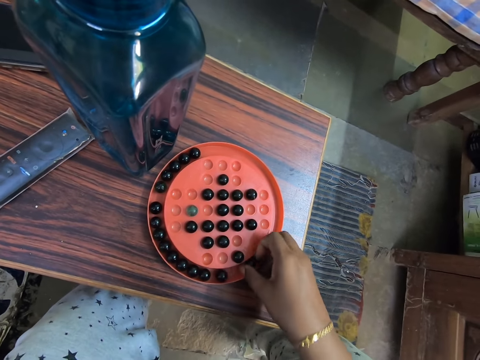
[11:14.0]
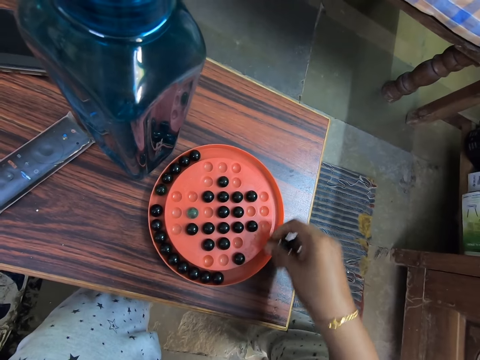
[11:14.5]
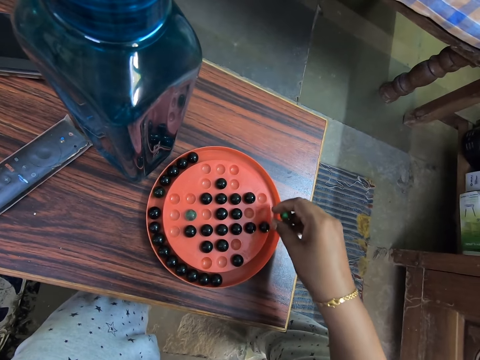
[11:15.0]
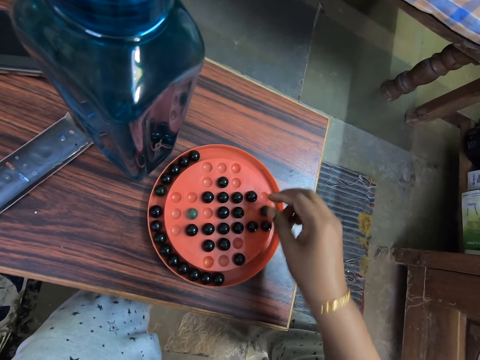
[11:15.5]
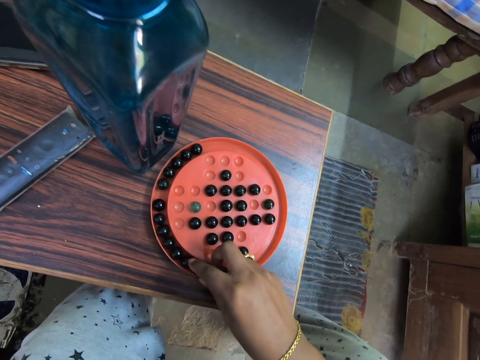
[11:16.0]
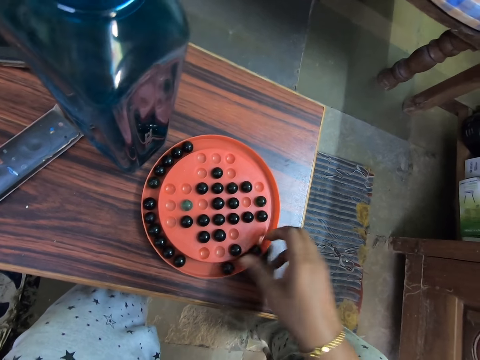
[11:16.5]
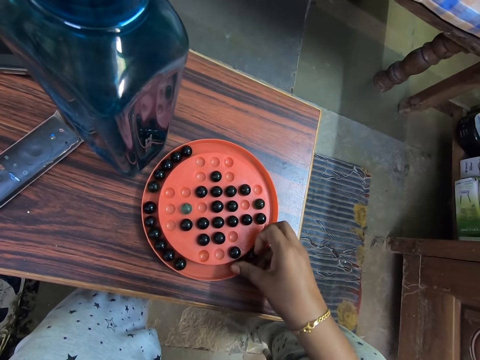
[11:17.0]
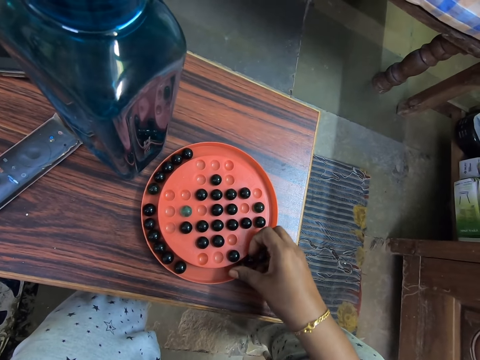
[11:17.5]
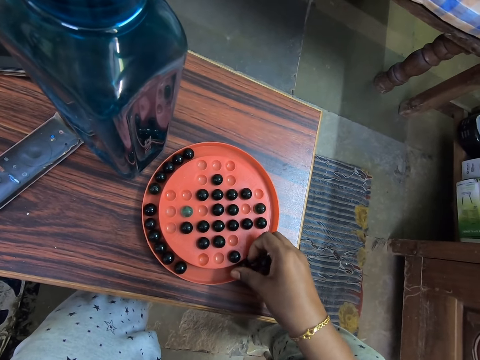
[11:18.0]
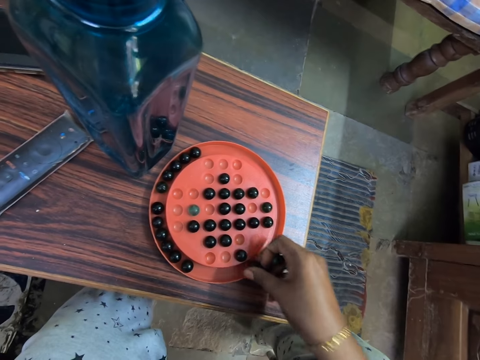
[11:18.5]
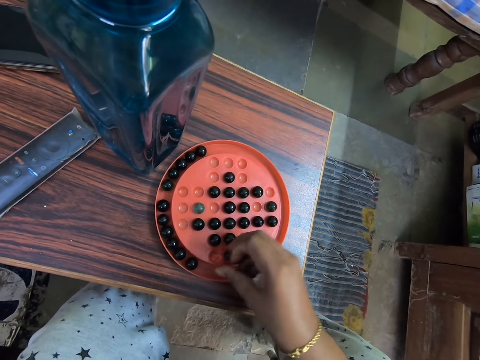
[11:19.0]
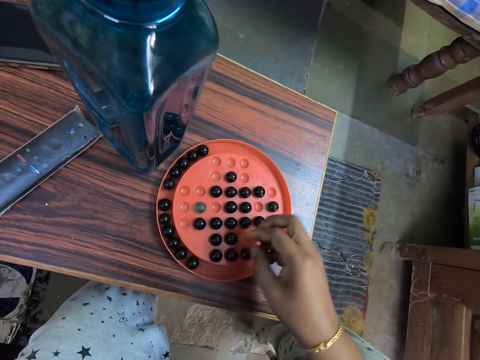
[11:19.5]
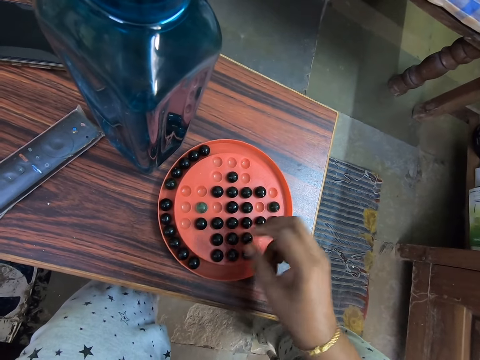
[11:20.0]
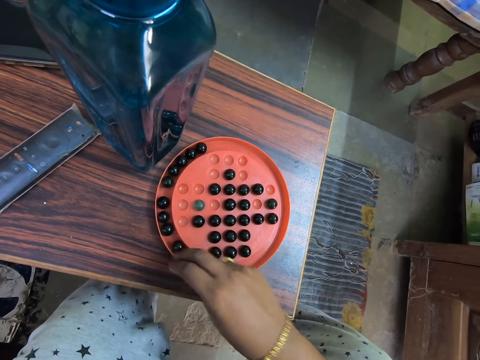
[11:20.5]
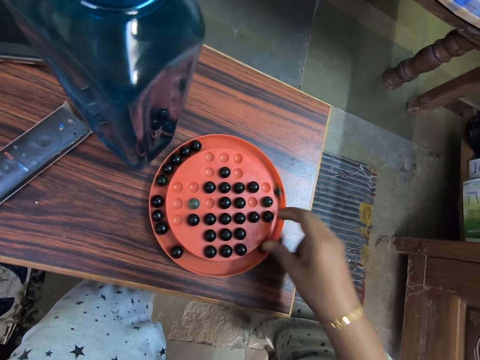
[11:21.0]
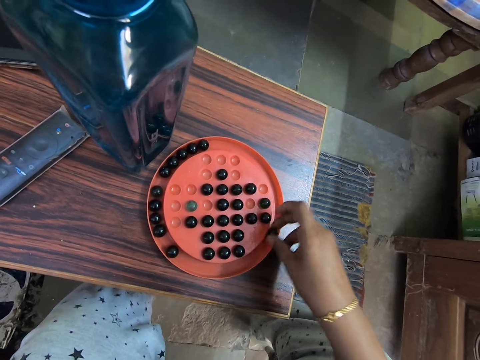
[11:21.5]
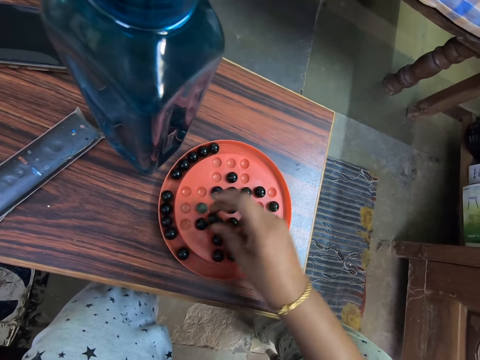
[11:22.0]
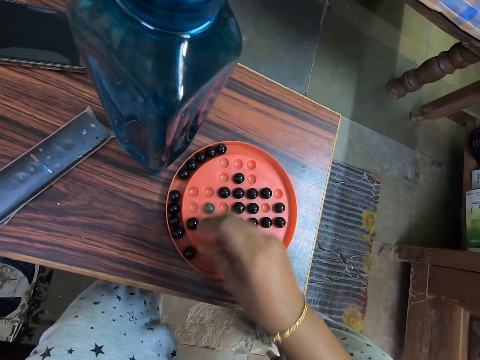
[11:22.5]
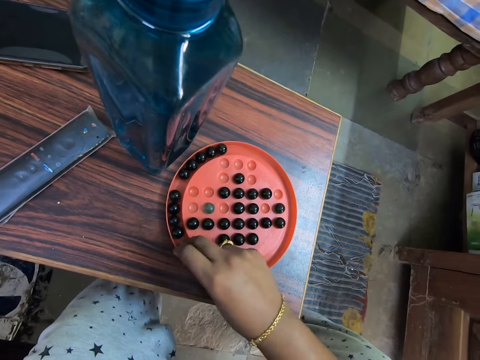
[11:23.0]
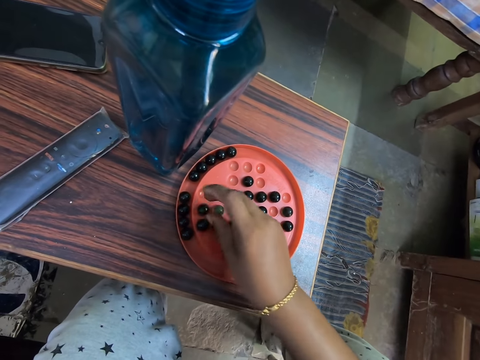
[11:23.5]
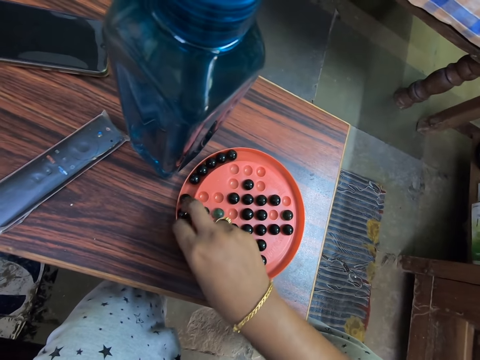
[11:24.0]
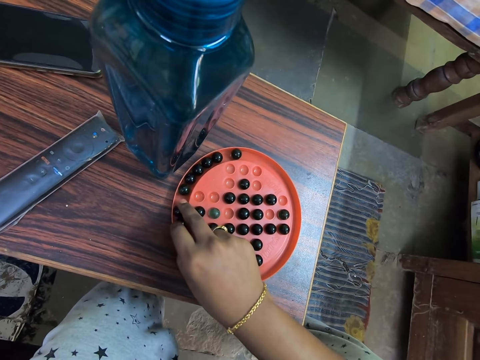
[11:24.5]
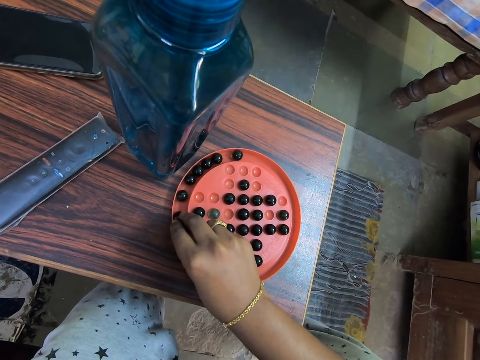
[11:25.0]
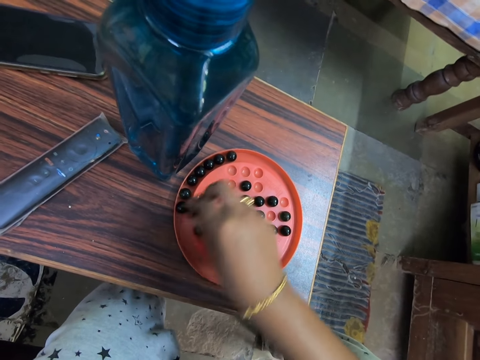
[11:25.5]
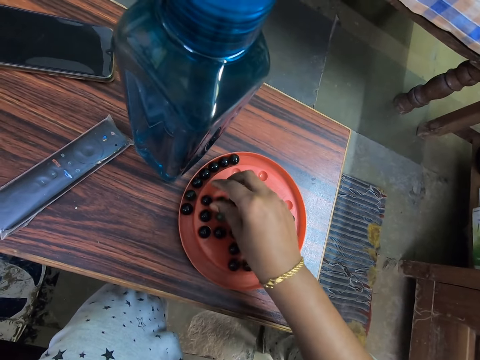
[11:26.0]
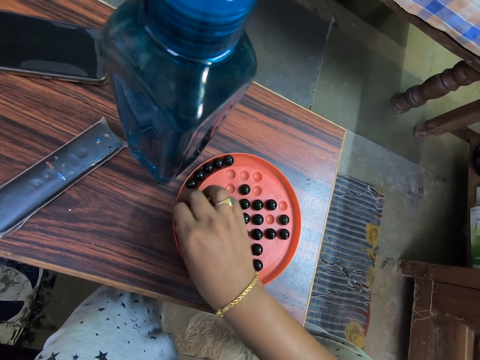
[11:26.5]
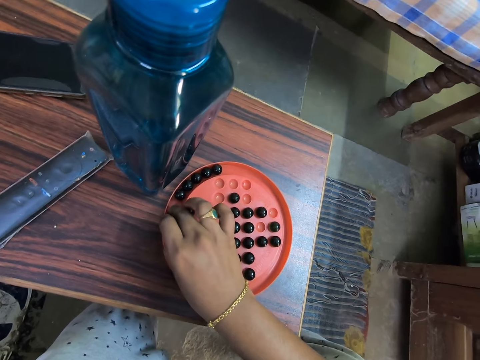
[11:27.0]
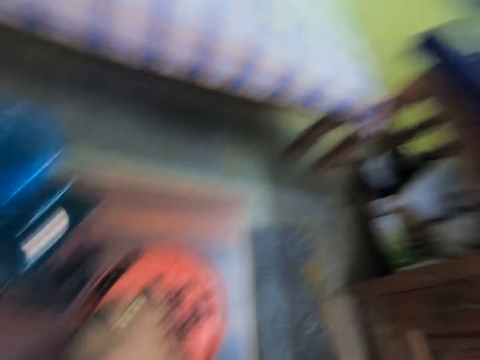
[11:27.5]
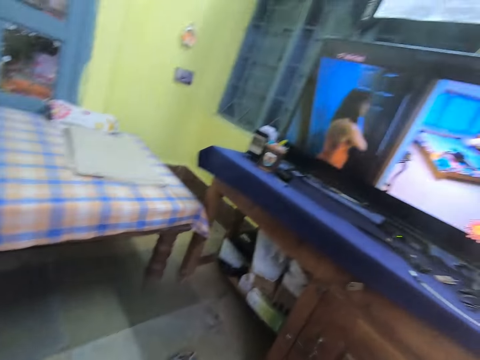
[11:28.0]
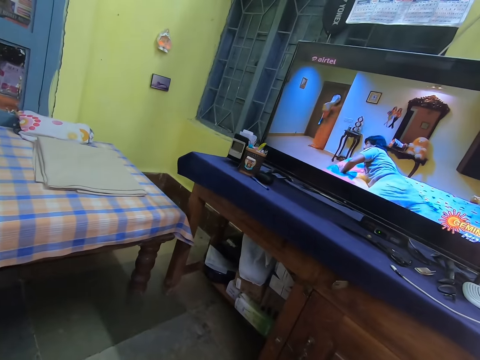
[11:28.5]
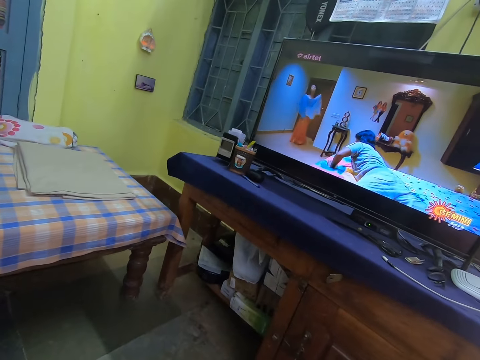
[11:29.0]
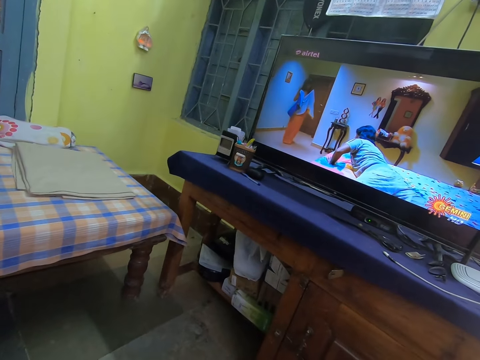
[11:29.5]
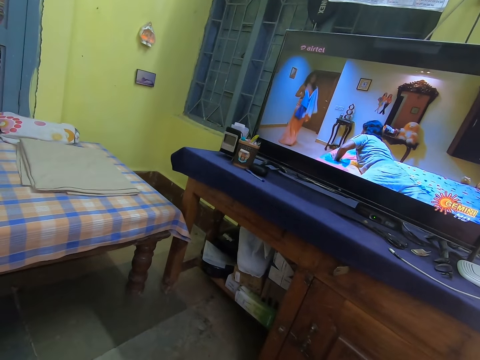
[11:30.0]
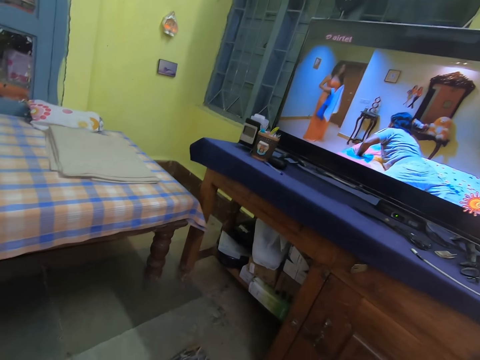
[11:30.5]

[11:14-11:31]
The camera wearer picks the marbles. They place the marble in the hole. They drag the marbles in the tray. They pick the marbles. They place the marble in the hole. They drag the marbles in the tray. They pick the marble. They place the marble in the hole. They pick the marble. They place the marble in the hole. They pick the marbles. They place the marble in the hole. They pick the marbles. They look at the television.

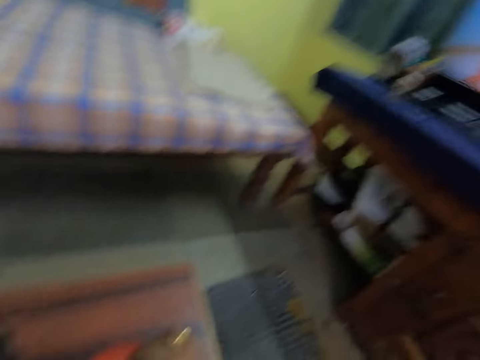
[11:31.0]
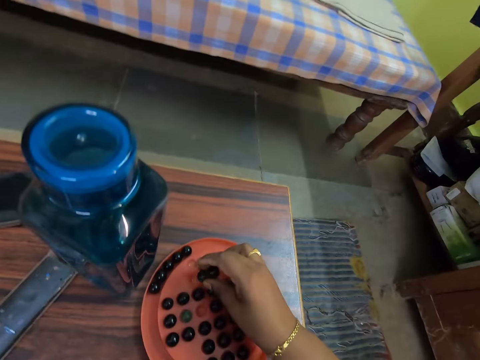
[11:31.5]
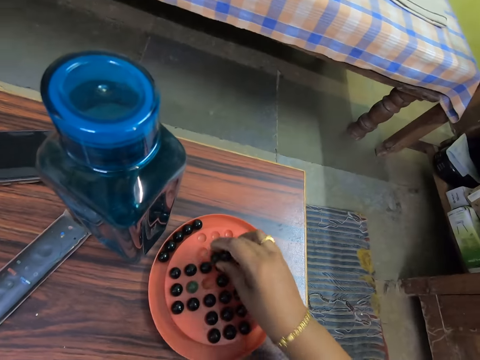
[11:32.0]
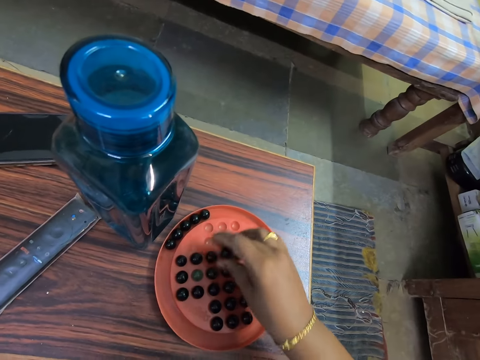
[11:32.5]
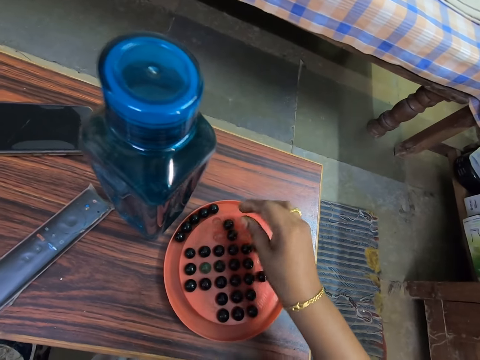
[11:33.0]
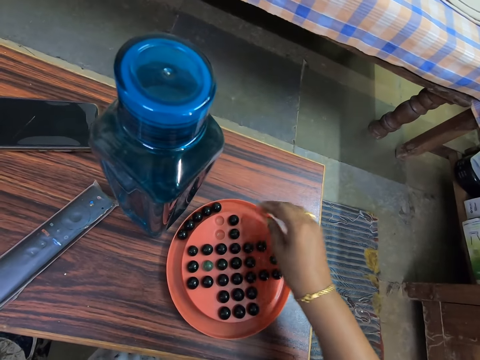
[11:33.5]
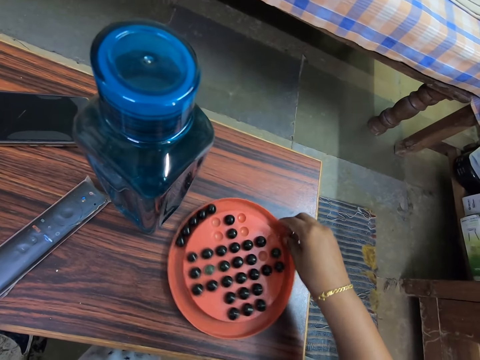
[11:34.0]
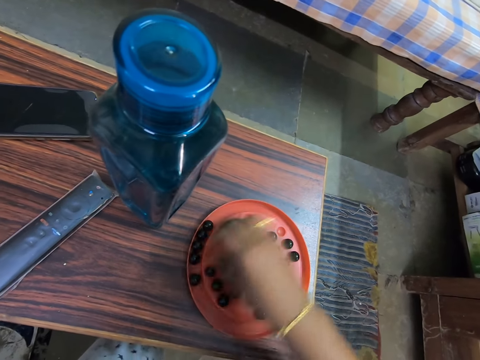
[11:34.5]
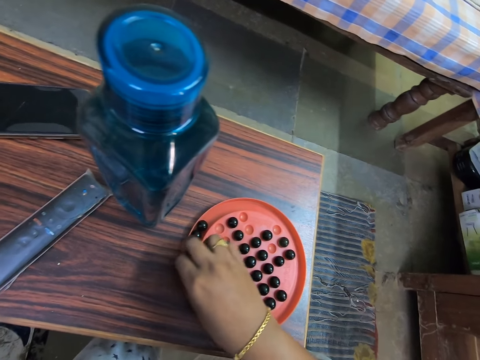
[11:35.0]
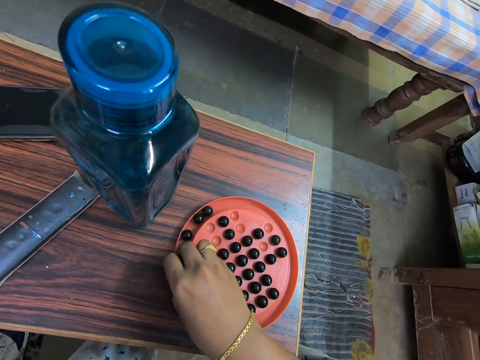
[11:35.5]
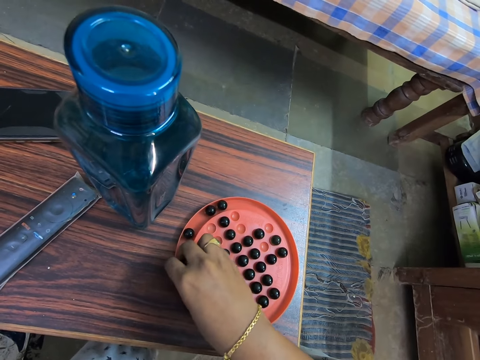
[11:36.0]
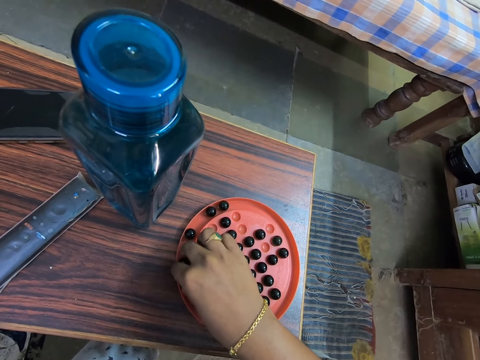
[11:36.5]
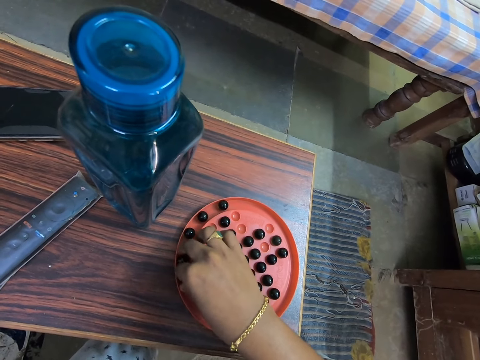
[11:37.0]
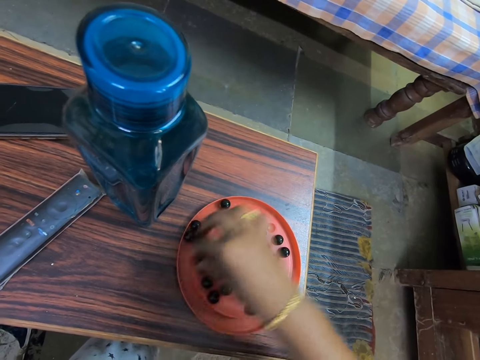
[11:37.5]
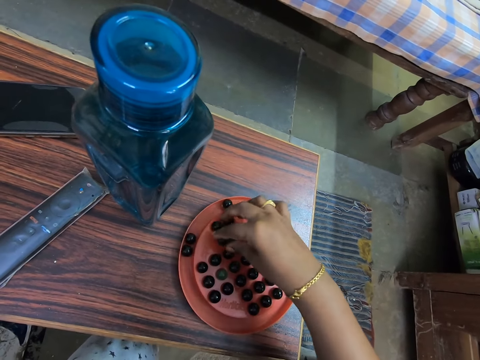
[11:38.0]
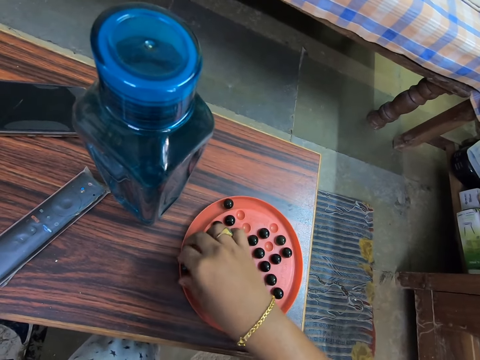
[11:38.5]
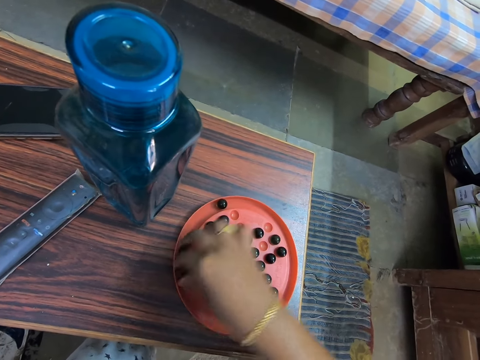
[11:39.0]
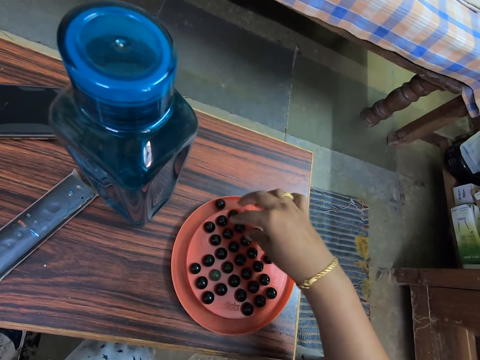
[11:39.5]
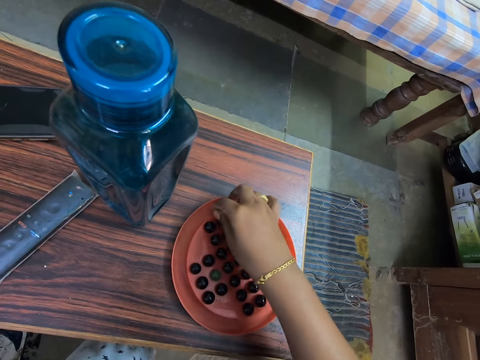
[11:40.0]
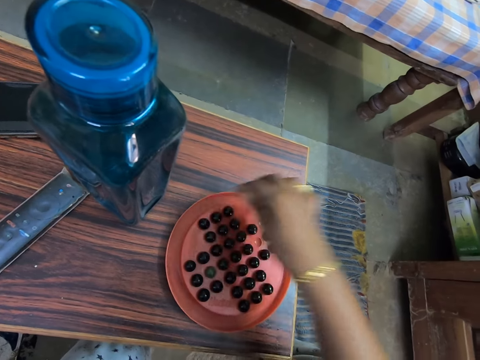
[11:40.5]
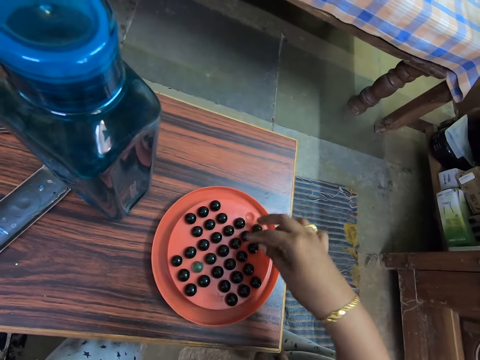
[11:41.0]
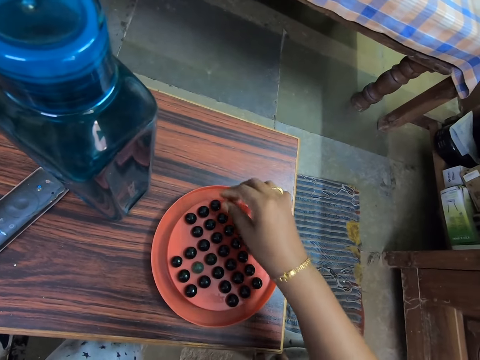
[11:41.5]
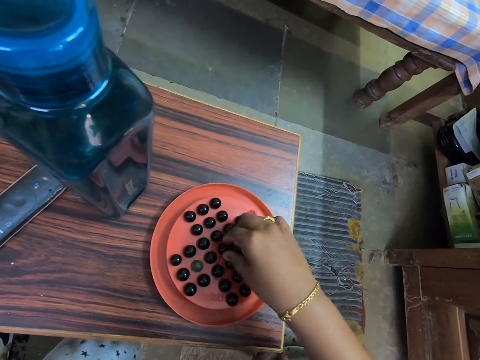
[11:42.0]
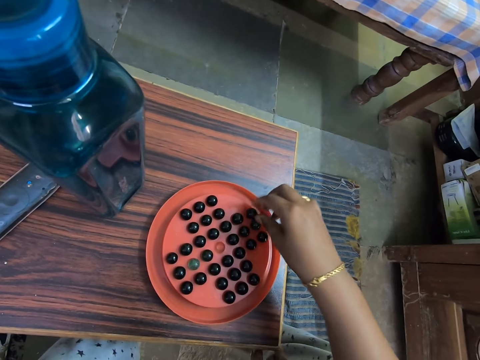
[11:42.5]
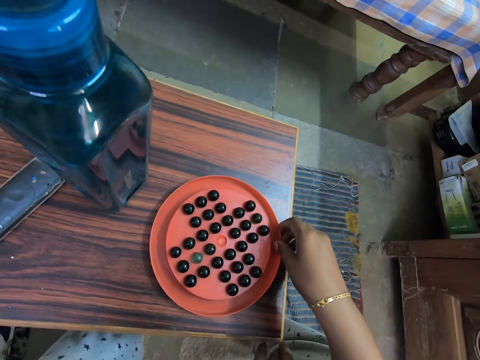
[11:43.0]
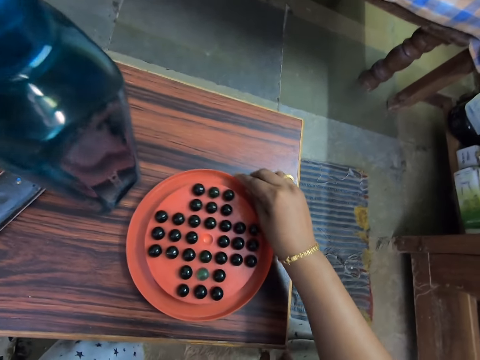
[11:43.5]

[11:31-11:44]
The camera wearer plays the marble solitaire game. They place the marble in the hole. They drag the game board on the table. They rotate the marbles tray. They pick the marbles. They play the marble solitaire game. They place the marble in the hole. They pick the marbles. They place the marble in the hole. They pick the marble. They place the marble in the hole. They pick the marble. They place the marble in the hole. They rotate the marbles tray. They drag the game board on the table.
